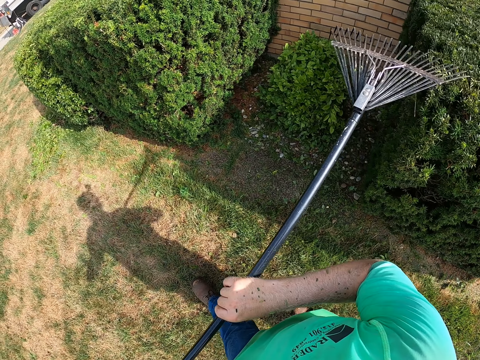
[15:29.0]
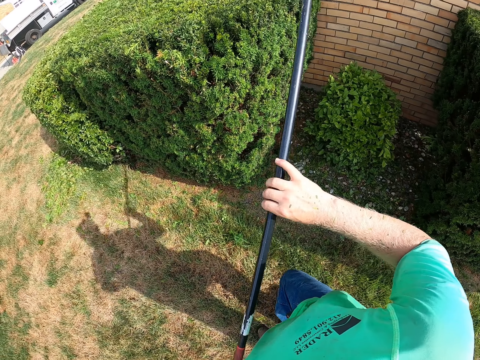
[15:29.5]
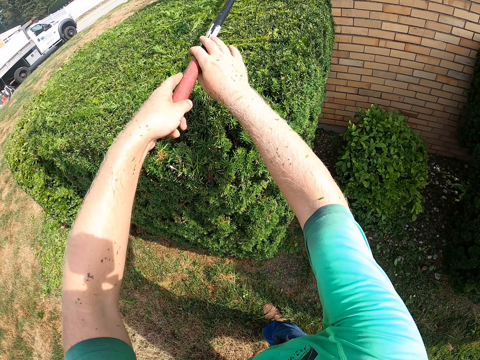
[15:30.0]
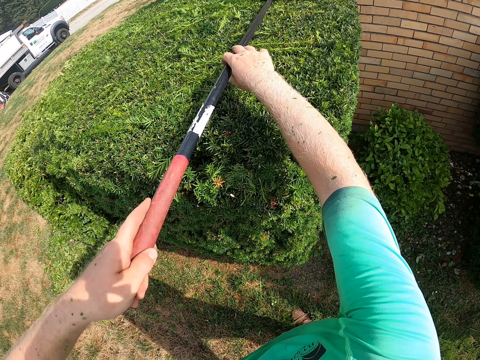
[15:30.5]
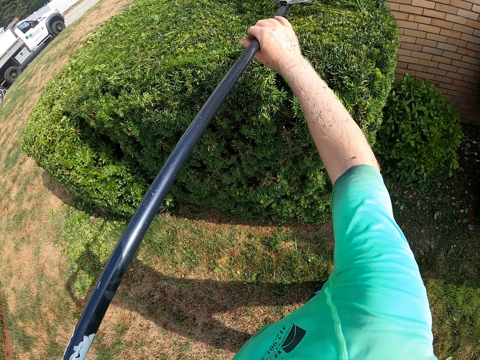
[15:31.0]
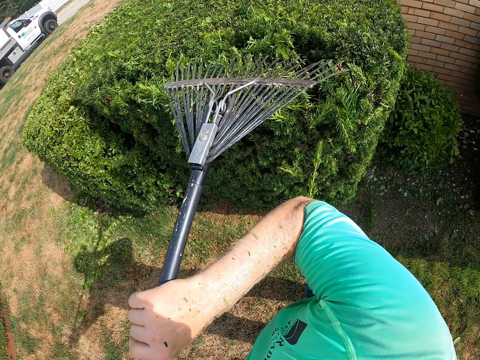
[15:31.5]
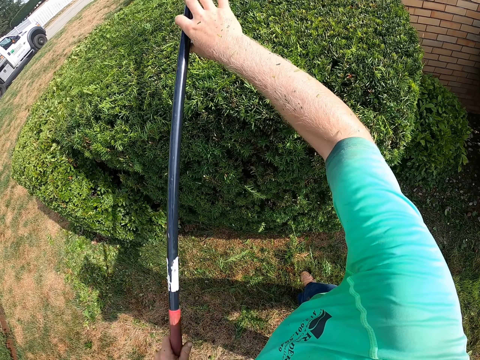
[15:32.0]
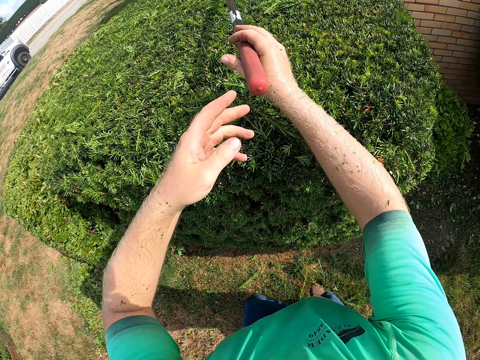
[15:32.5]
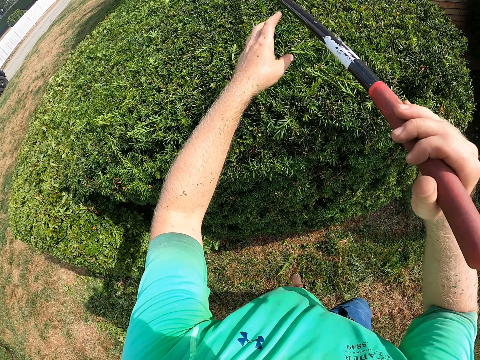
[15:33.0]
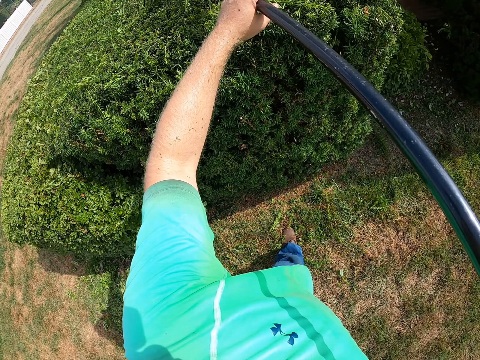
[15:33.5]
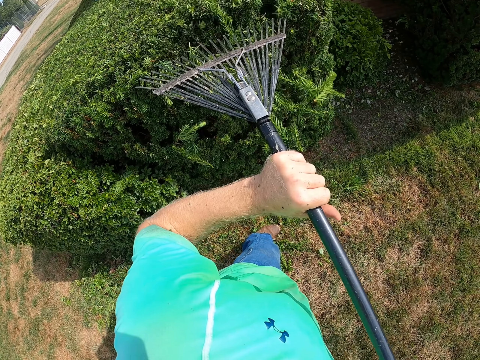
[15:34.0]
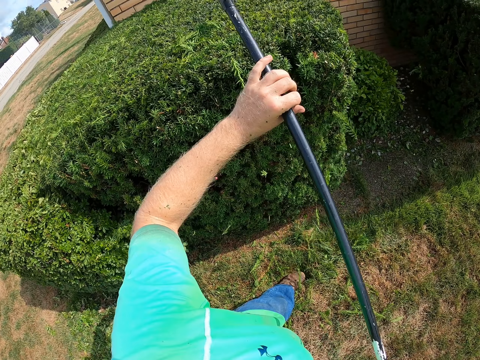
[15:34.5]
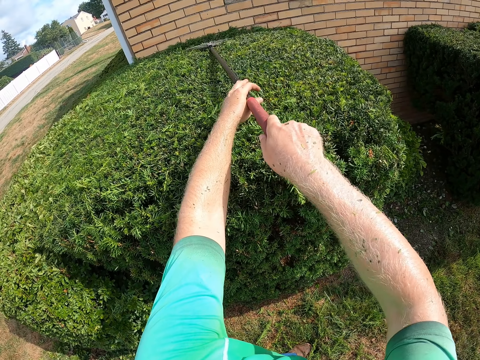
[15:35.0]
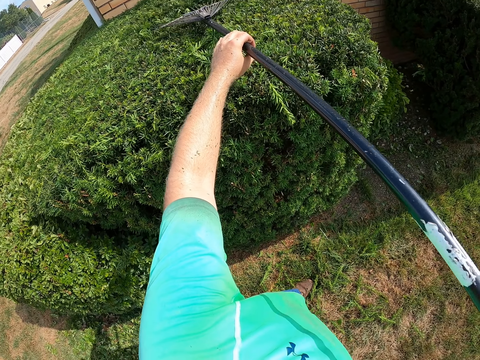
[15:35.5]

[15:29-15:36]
The camera wearer cleans the hedge with the rake in both hands.

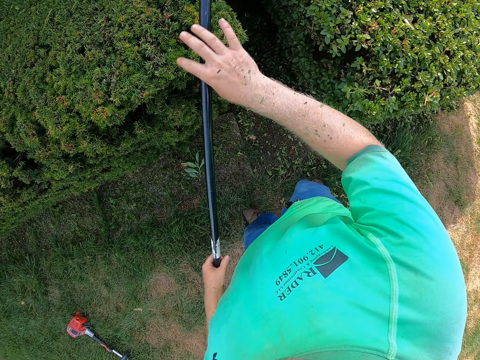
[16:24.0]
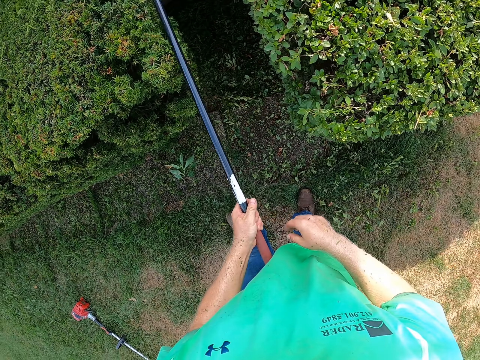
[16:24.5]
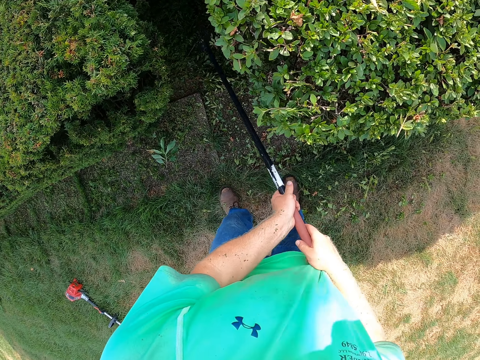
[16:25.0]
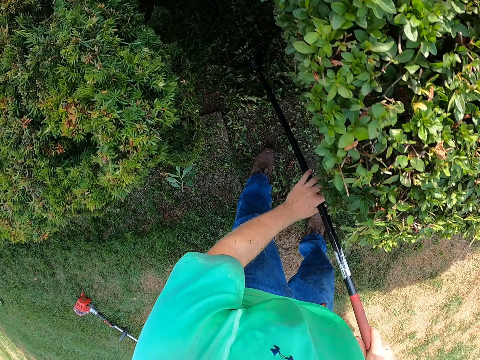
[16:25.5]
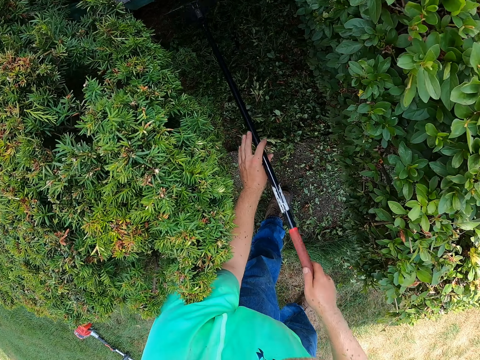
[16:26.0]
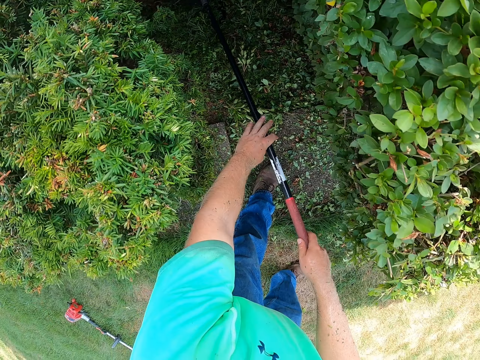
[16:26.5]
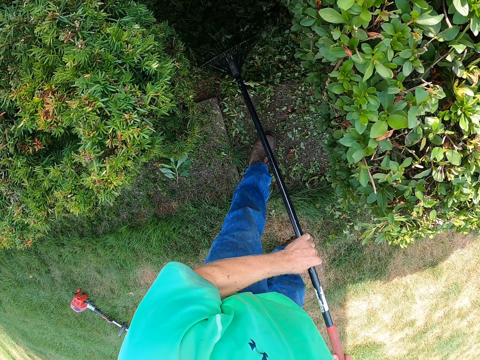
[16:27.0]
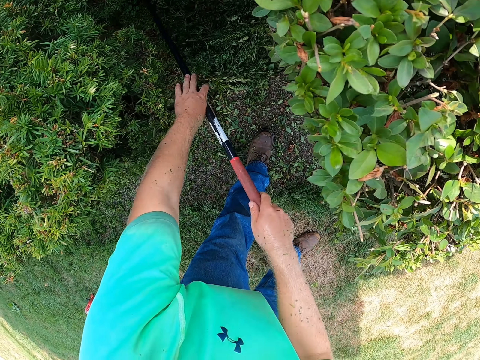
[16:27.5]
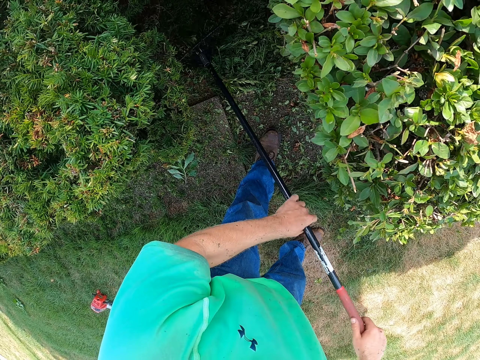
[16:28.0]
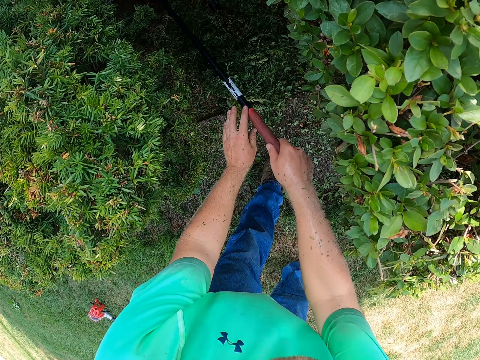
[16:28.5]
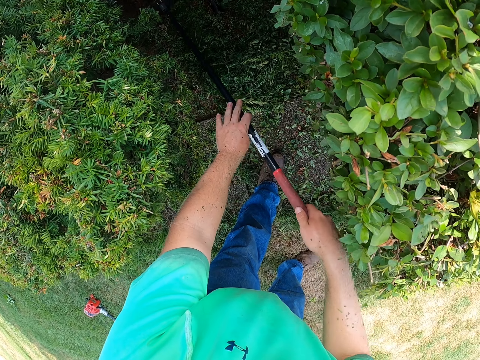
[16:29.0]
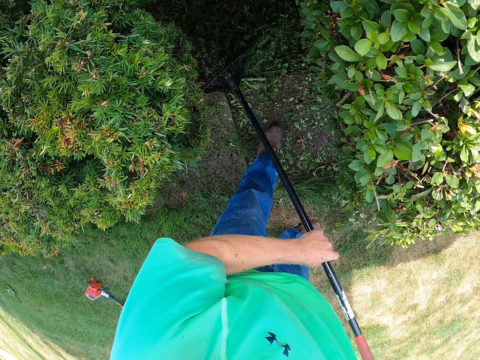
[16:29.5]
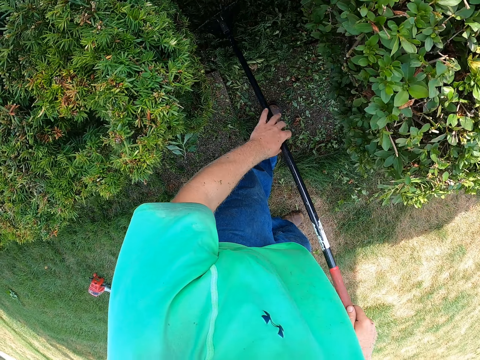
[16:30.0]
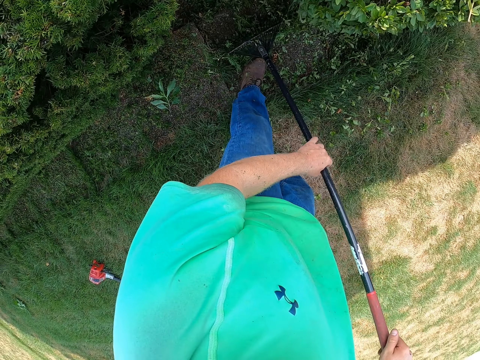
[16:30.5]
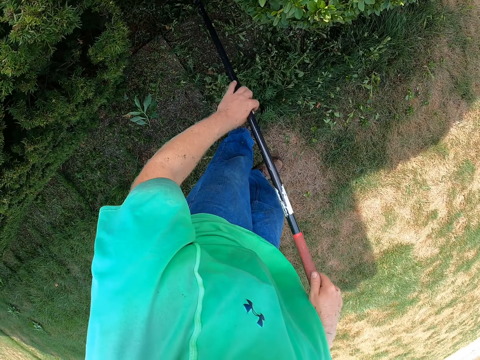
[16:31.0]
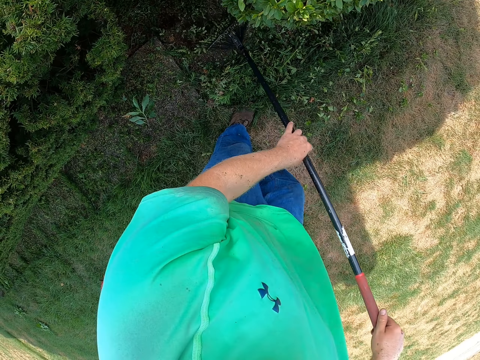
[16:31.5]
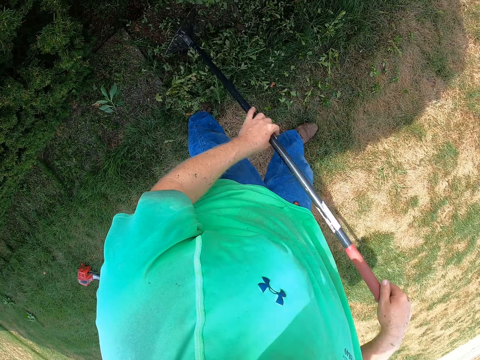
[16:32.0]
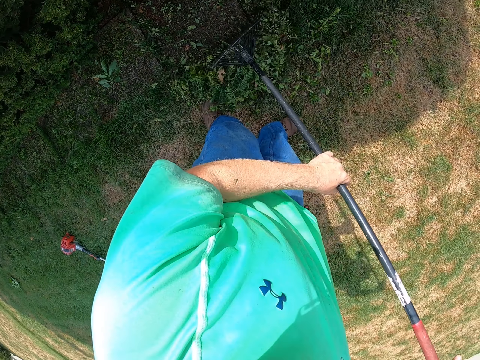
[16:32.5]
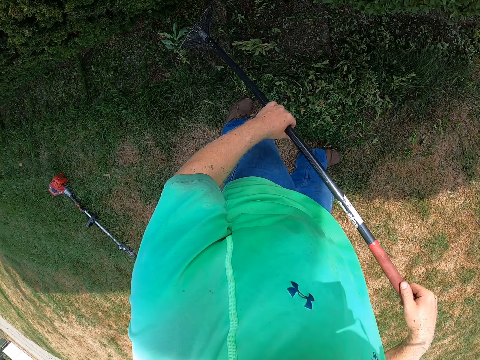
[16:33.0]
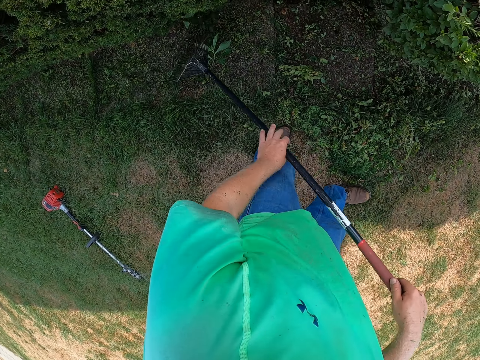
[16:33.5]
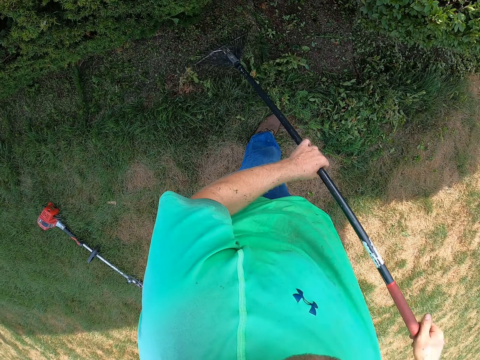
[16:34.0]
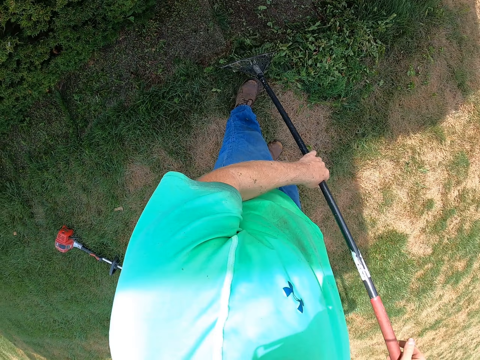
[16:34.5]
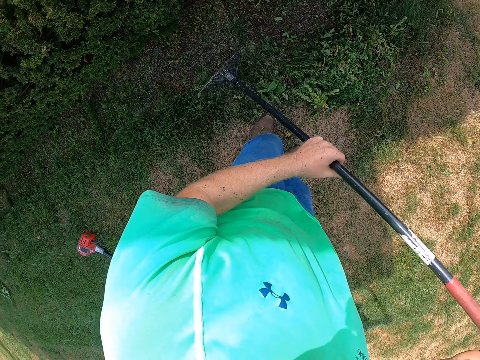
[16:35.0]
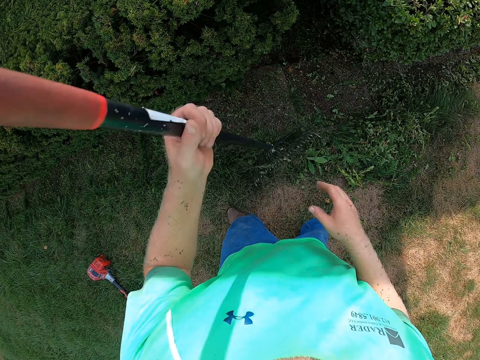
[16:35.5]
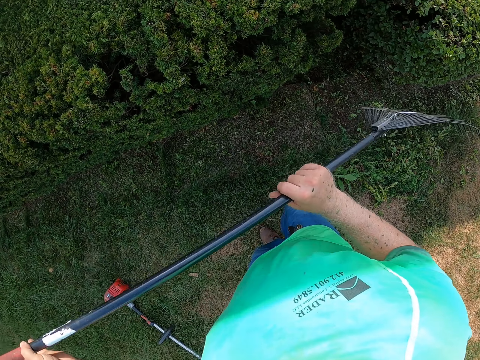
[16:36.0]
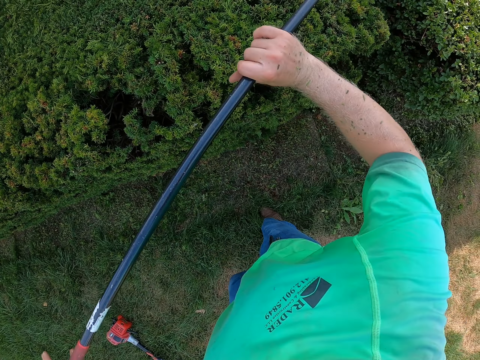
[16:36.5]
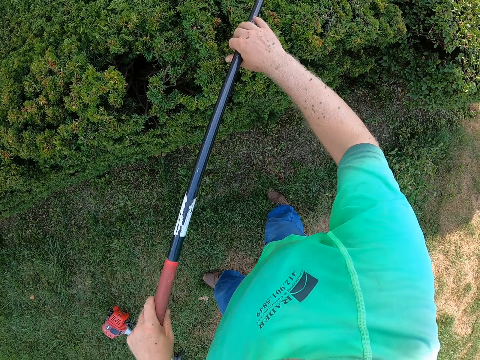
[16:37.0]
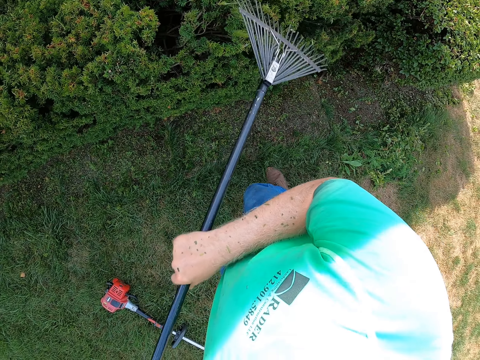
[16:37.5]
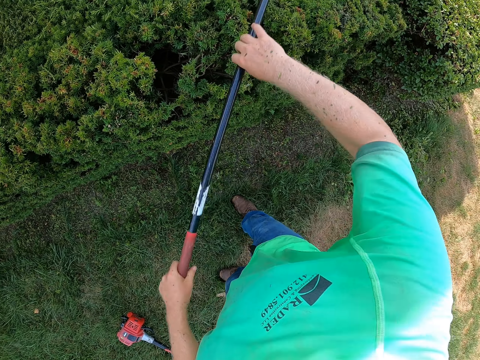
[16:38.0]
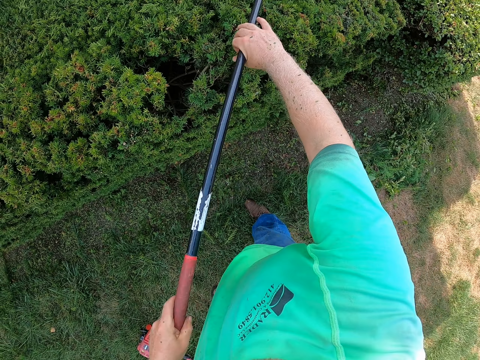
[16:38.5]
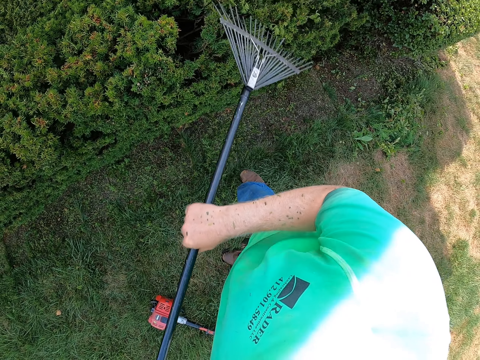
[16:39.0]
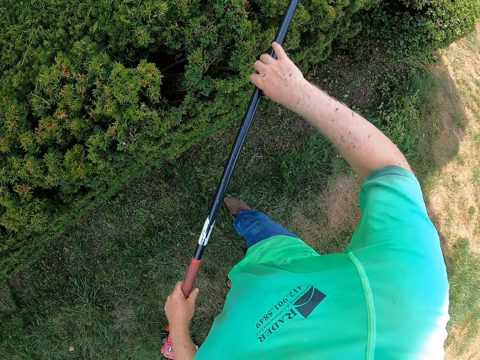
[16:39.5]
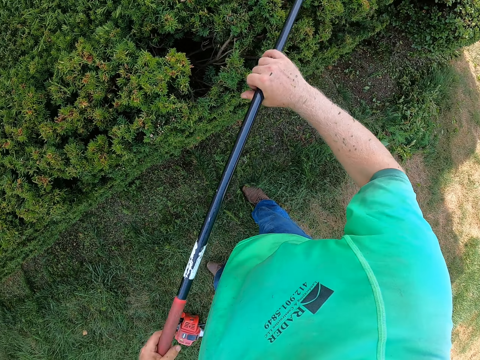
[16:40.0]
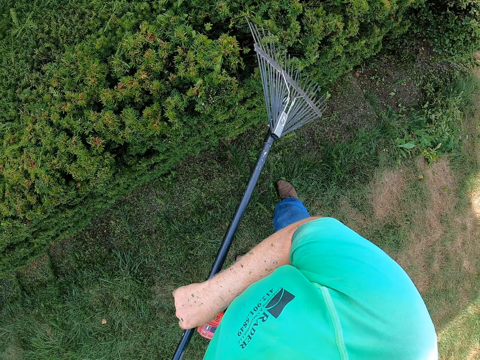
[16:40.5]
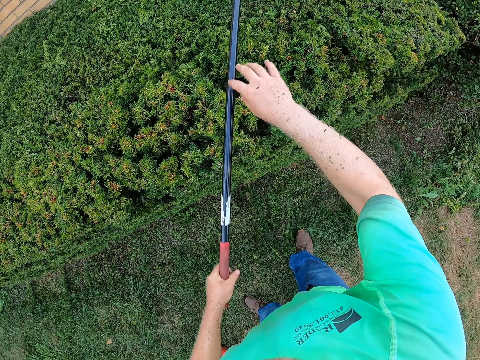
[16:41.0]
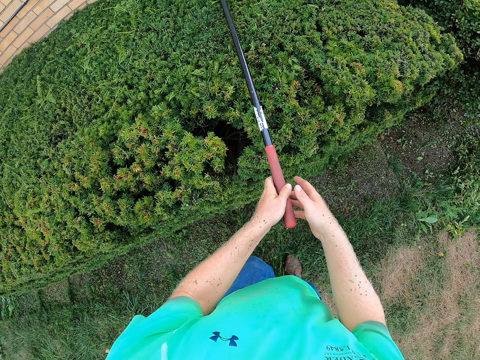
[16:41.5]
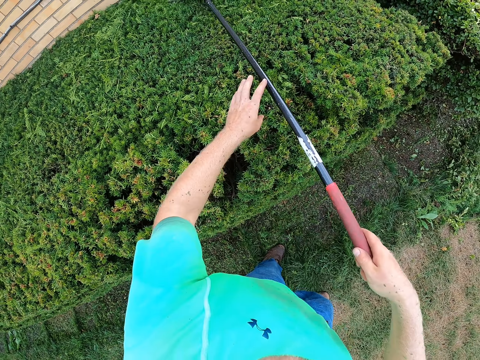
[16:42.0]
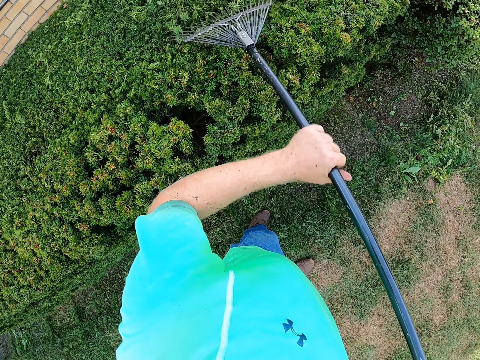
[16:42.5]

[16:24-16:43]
The camera wearer gathers leaves on the ground with the rake in both hands. He cleans a hedge with the rake in his right hand.
